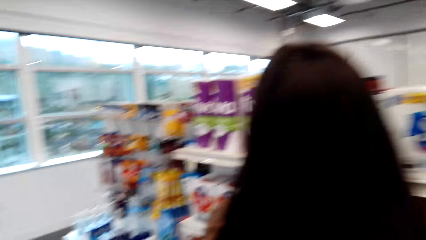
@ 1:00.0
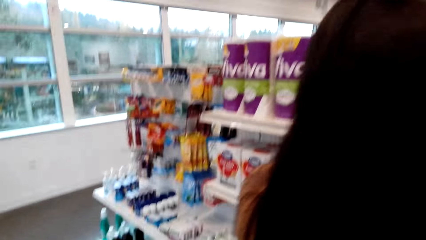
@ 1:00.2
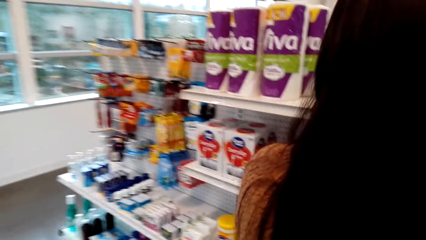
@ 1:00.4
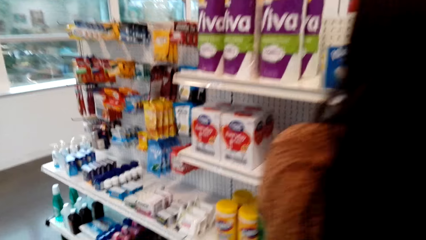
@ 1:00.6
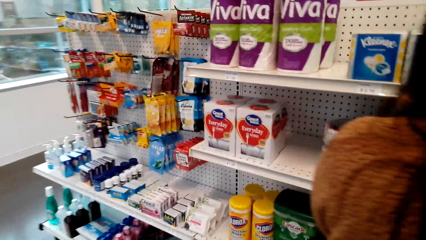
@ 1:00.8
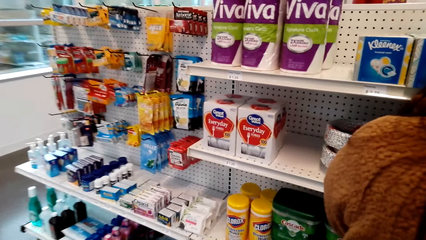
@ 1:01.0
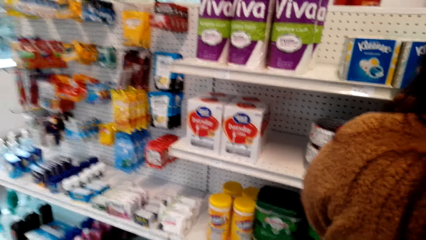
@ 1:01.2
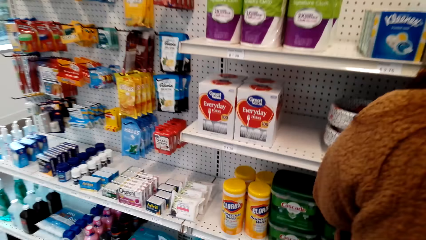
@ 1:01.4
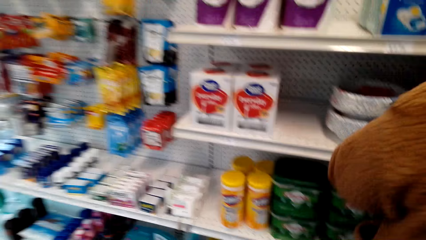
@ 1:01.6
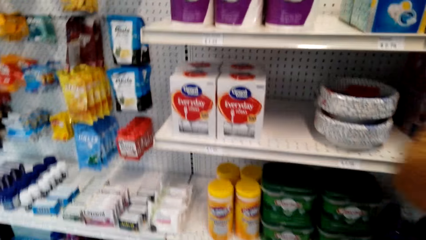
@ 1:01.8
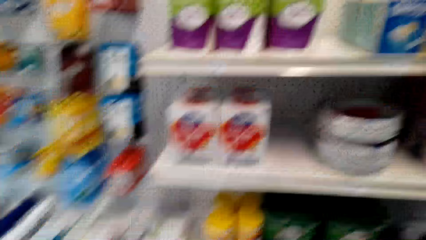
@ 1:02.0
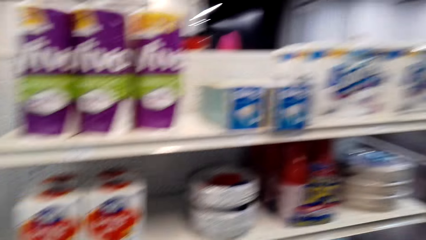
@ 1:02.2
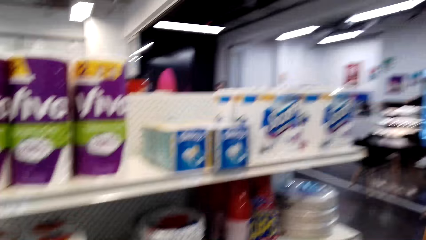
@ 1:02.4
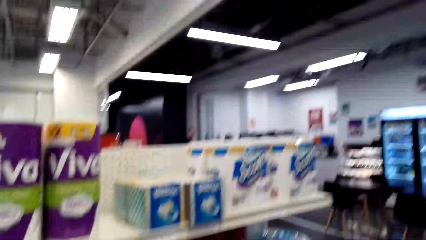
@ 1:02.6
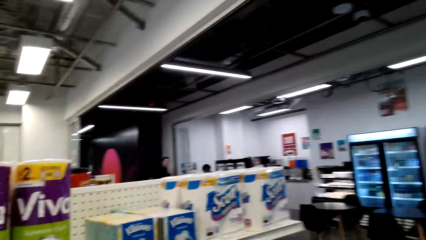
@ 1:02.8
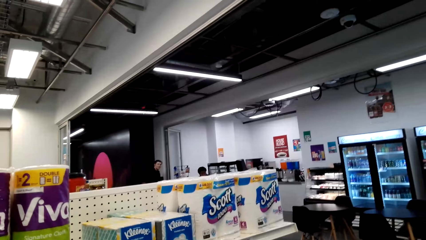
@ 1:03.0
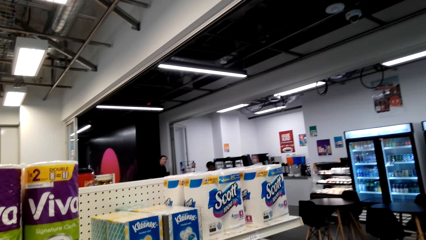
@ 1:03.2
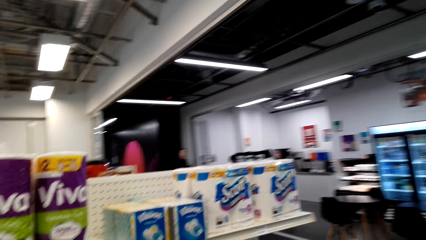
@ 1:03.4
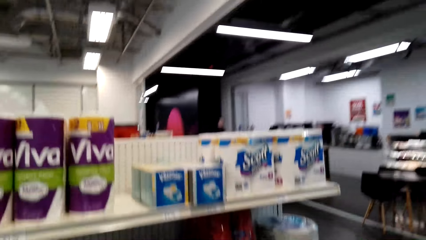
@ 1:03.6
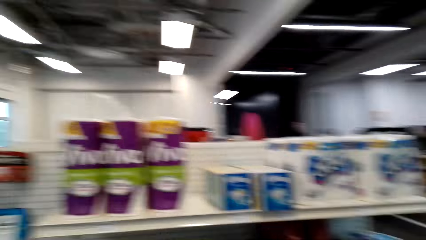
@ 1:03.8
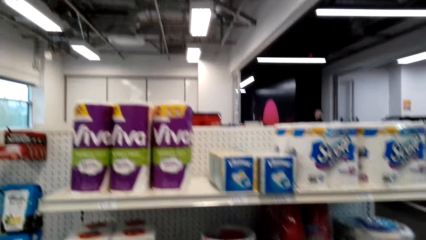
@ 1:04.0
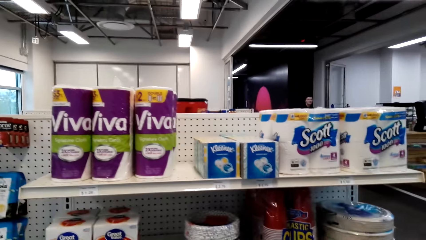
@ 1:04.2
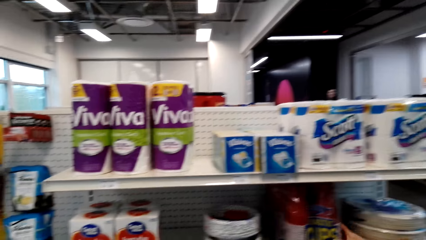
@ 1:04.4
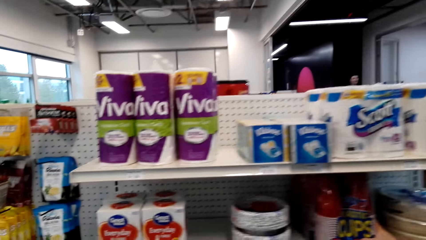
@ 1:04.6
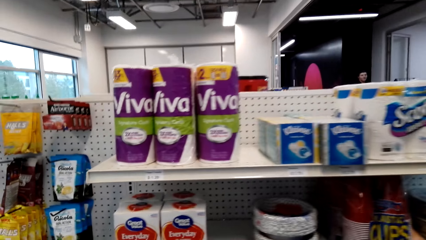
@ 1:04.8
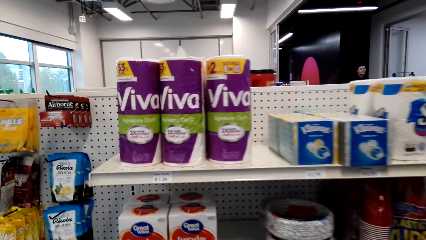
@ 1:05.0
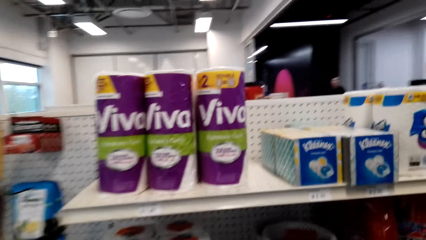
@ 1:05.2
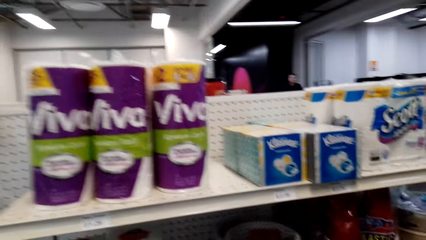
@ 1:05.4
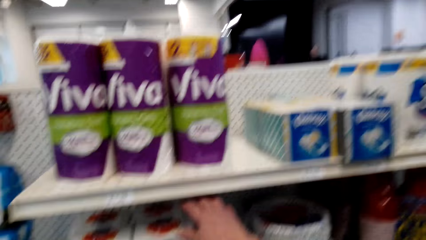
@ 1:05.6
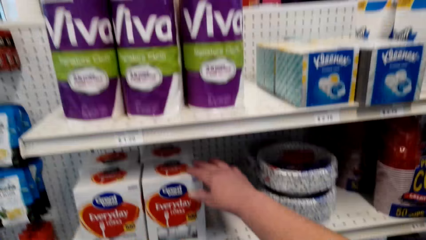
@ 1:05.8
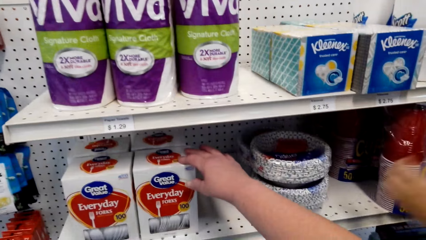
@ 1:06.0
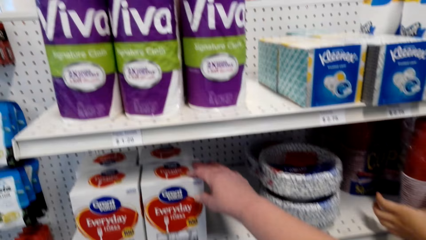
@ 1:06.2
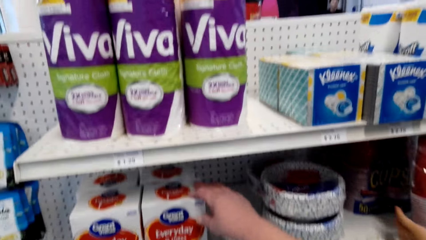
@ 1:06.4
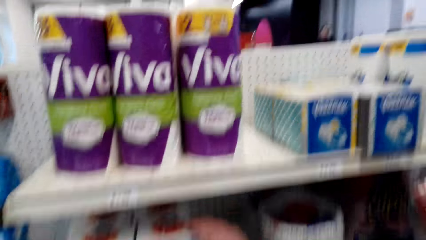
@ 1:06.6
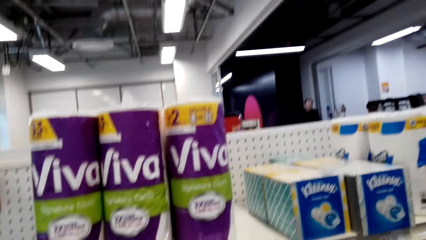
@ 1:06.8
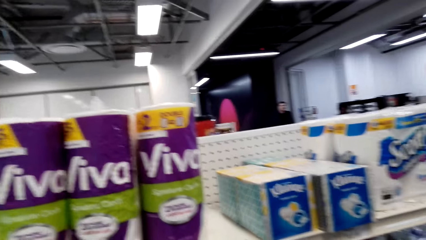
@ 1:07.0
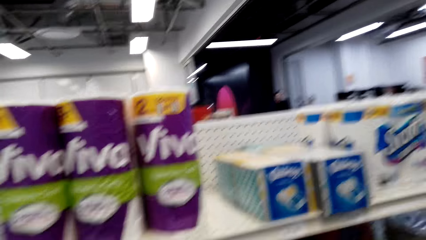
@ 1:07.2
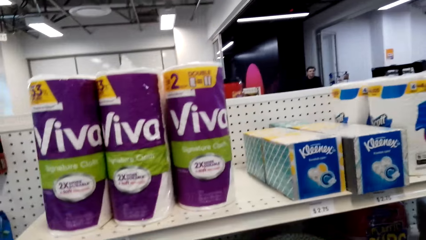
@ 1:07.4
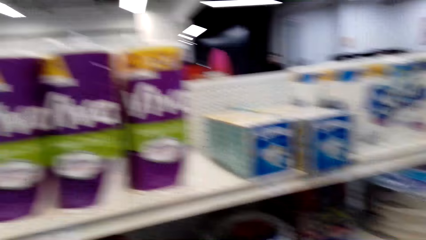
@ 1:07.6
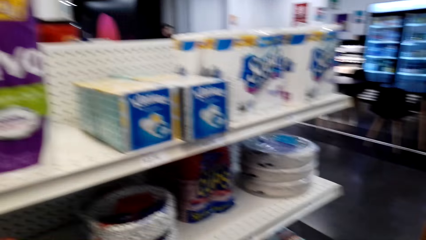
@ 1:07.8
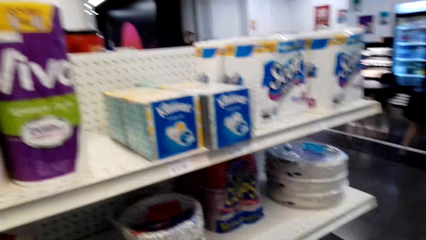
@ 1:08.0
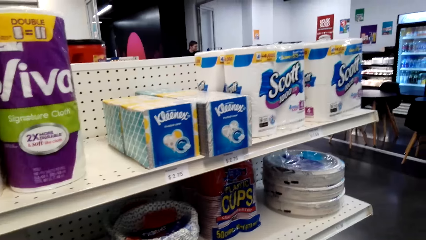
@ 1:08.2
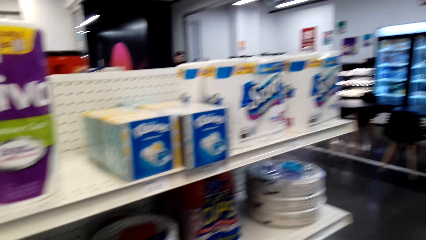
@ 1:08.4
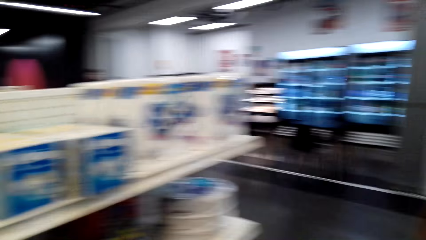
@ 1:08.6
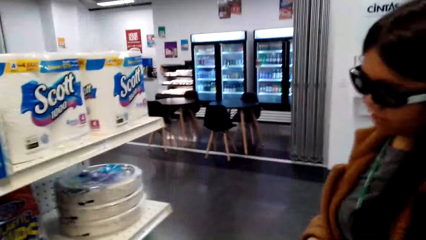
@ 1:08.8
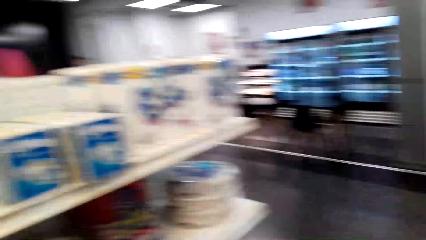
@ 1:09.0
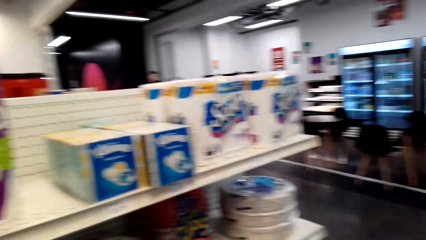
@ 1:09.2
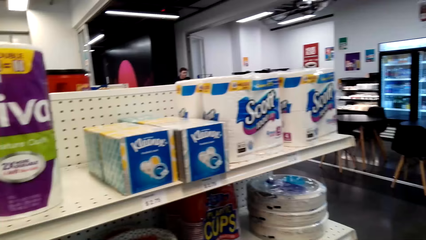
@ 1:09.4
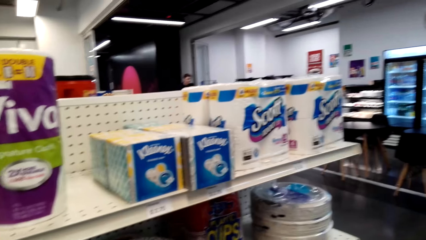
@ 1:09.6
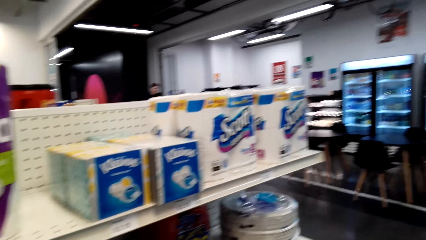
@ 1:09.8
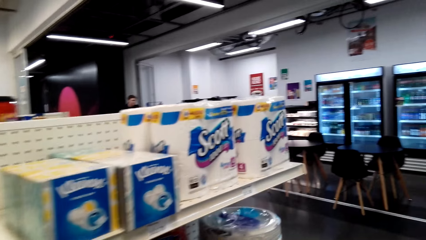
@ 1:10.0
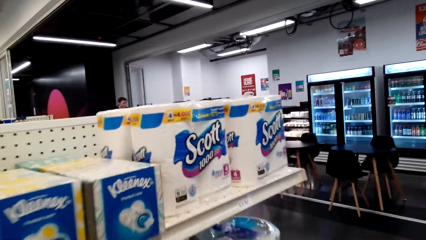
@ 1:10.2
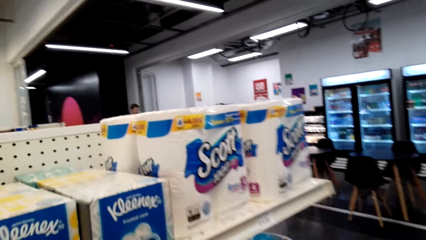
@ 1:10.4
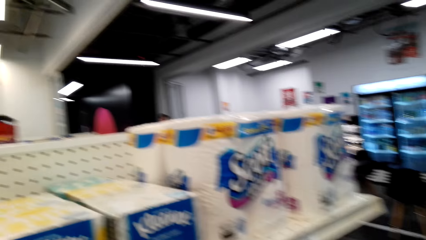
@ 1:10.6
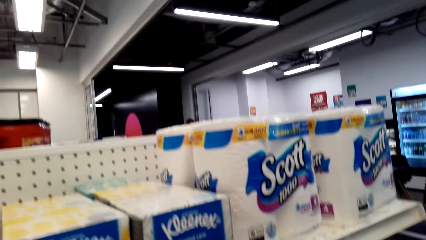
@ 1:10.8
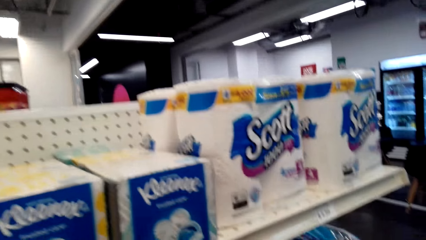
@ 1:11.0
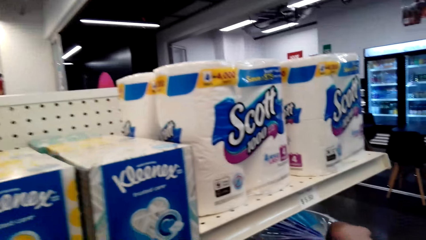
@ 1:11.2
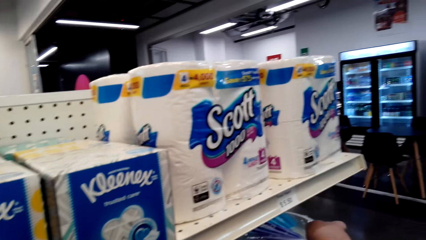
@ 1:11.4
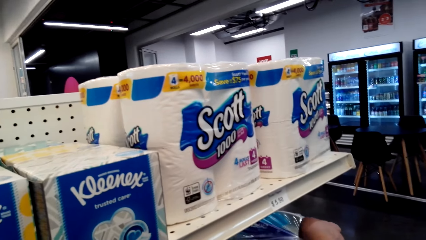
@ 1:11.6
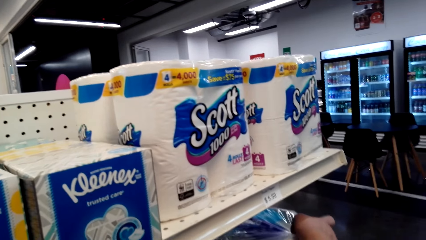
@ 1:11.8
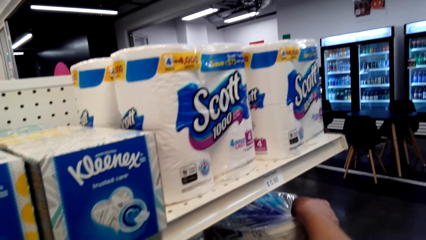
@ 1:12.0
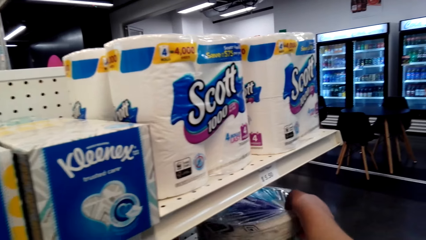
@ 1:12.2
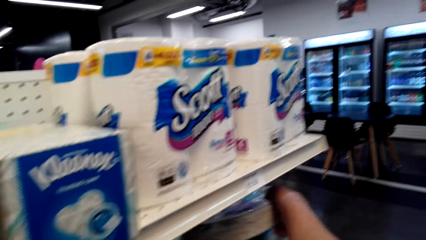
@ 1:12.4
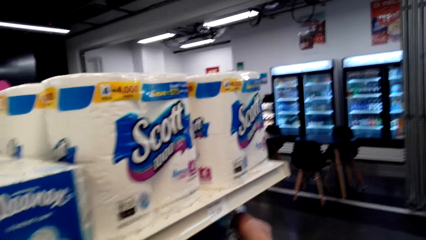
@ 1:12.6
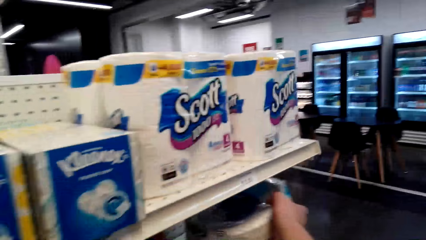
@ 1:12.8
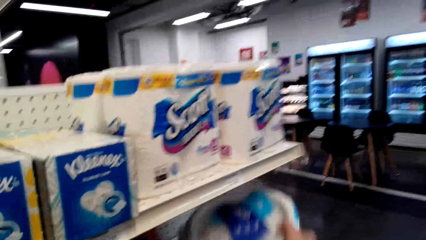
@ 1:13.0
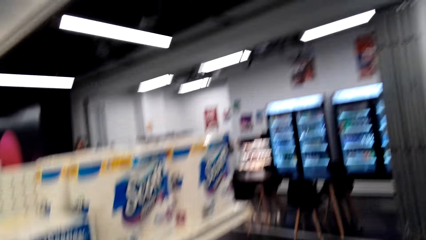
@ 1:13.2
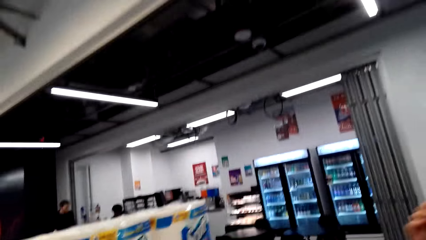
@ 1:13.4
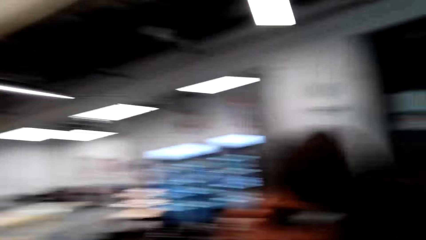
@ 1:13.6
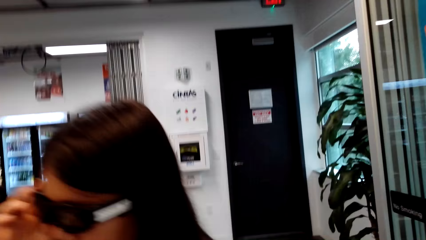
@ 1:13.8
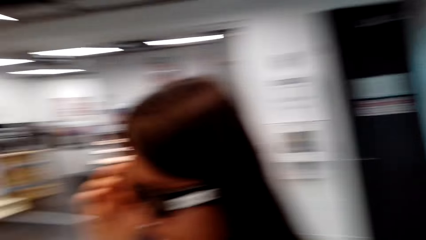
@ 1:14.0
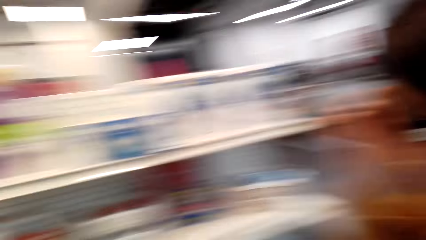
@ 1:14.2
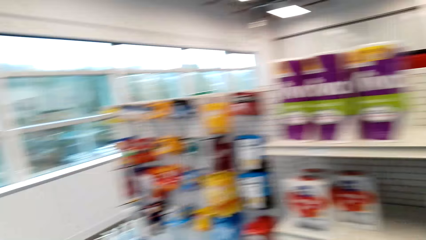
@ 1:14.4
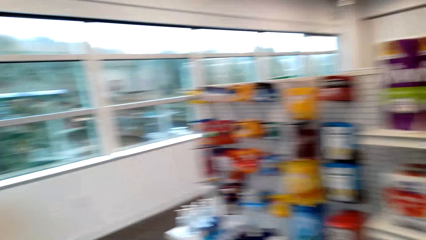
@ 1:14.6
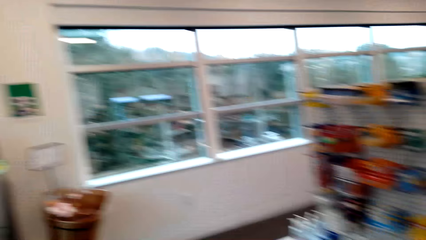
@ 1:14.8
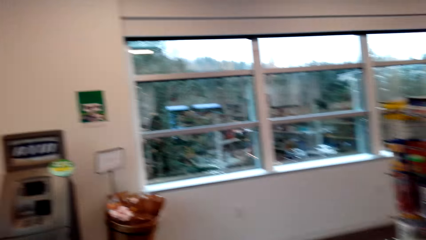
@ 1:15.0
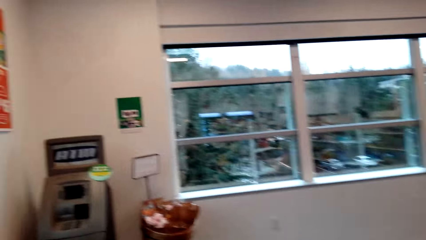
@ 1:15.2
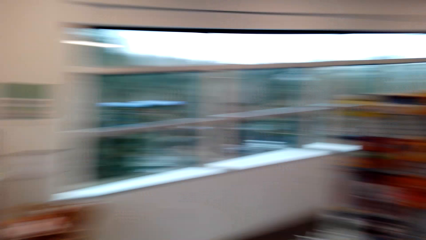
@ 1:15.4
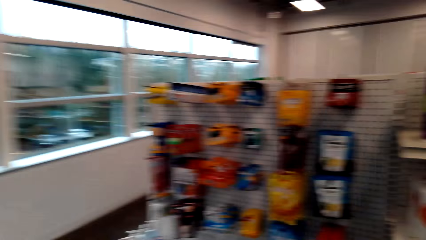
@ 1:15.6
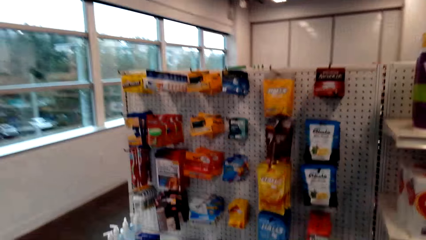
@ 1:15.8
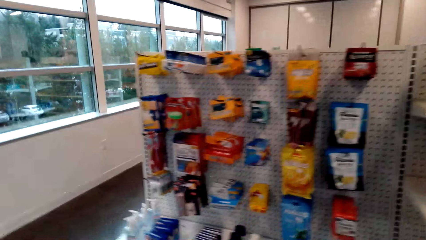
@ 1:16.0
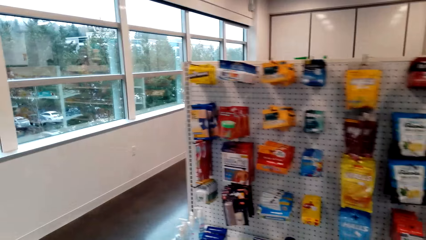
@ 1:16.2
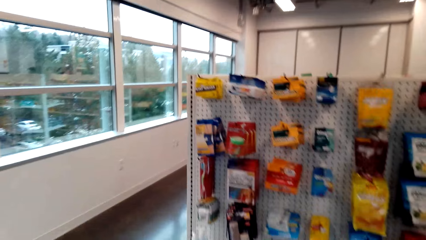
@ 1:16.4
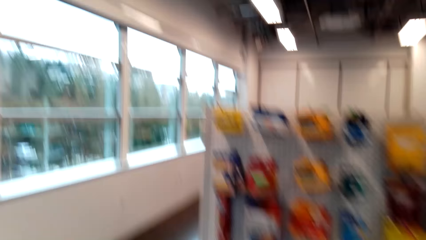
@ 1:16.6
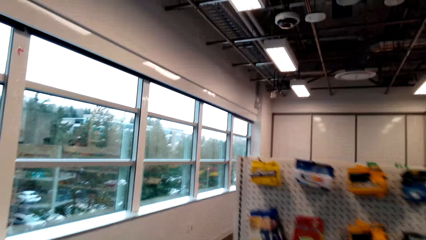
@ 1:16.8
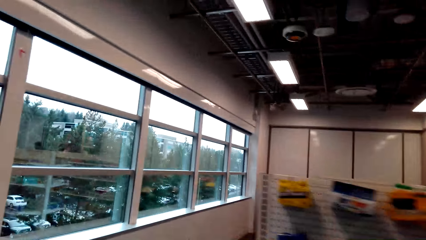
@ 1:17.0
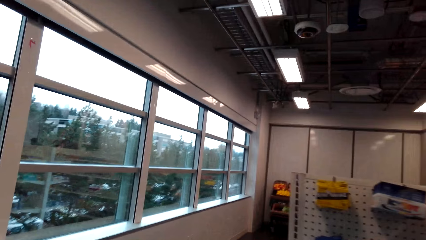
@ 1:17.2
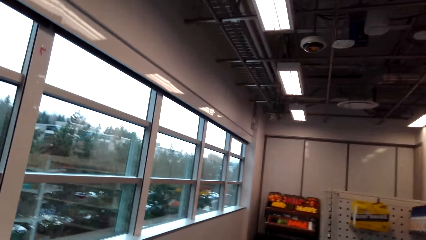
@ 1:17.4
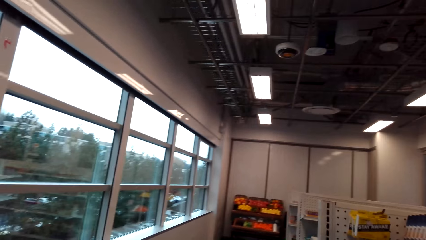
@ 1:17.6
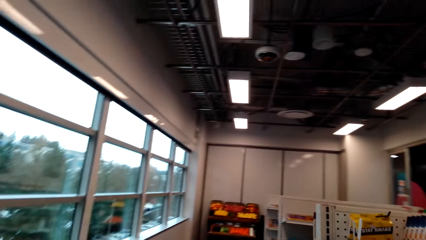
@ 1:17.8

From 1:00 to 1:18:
The camera wearer talks with a lady and looks around. The lady picks something from a shelf. The lady looks around. The camera wearer talks with the lady and looks around. They walk around. They pick up the plastic plates. The lady picks tissue from the shelf. The camera wearer talks with the lady and looks around. They walk around.
